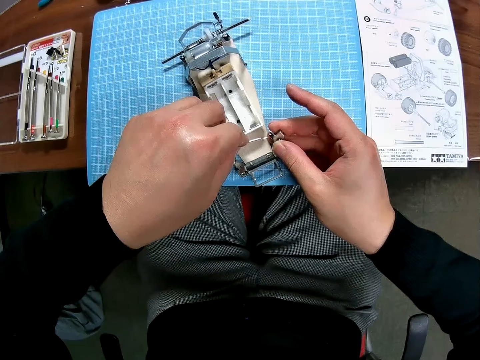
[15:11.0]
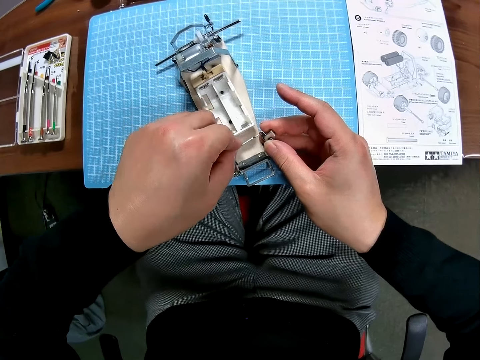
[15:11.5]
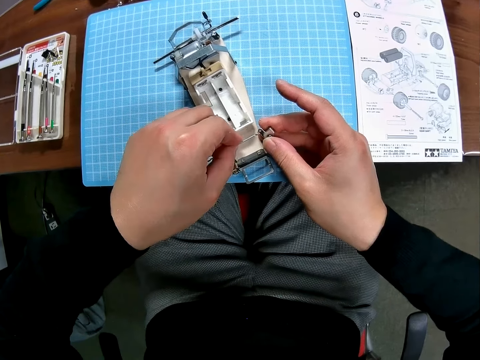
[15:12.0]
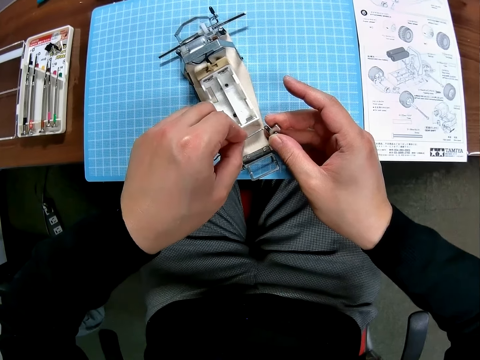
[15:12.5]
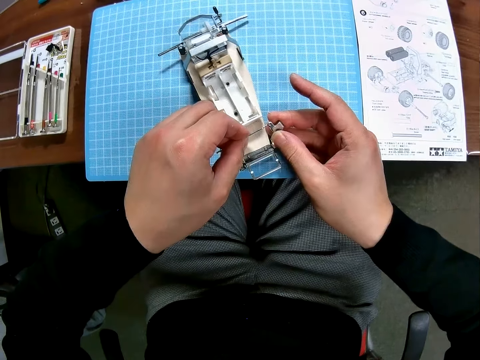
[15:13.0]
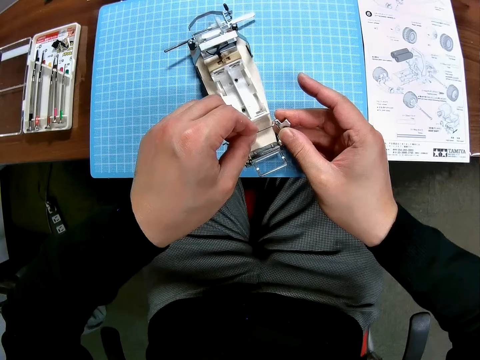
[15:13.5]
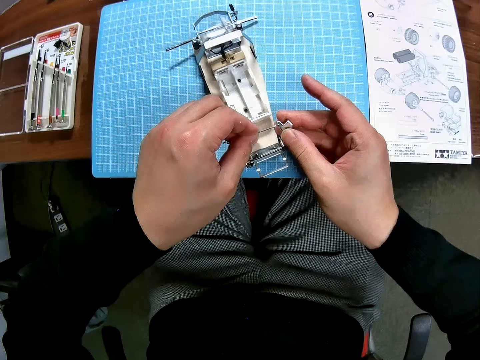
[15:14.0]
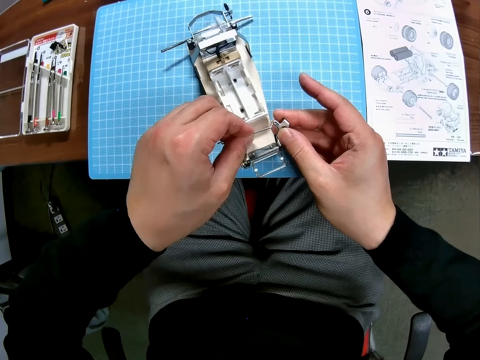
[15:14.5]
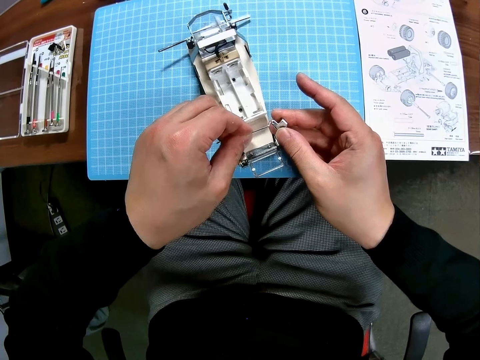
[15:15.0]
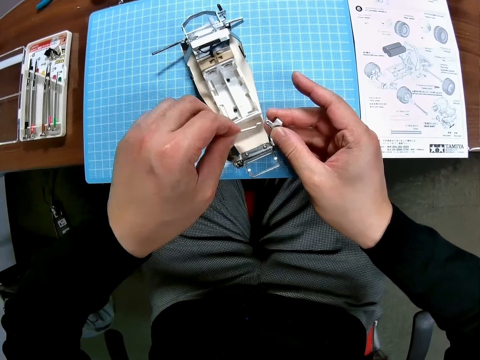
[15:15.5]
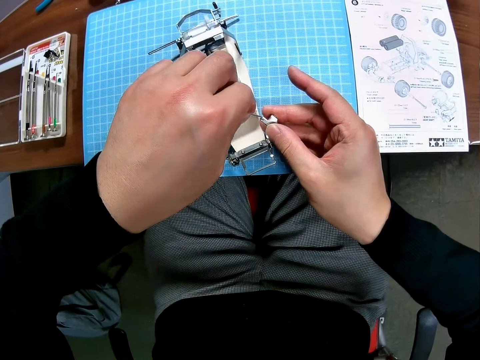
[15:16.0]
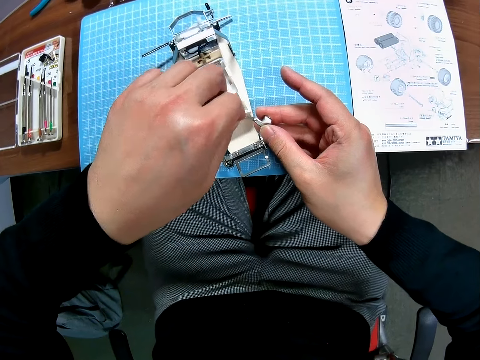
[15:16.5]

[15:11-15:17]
The camera wearer fixes a pin on the car model.

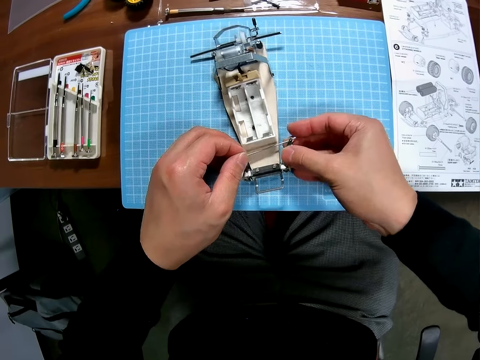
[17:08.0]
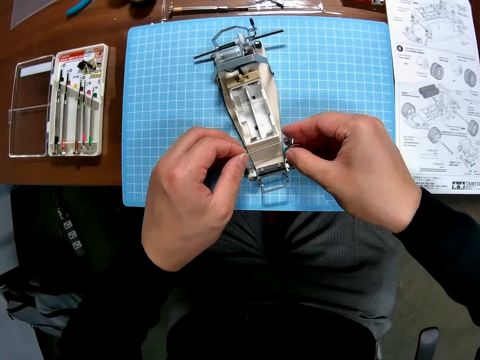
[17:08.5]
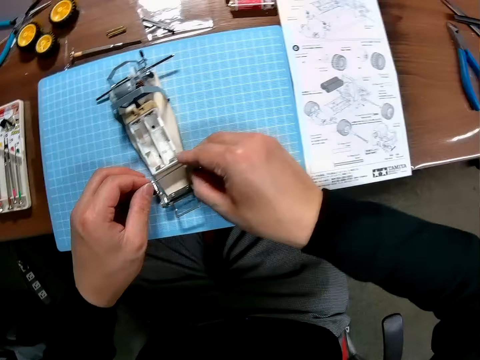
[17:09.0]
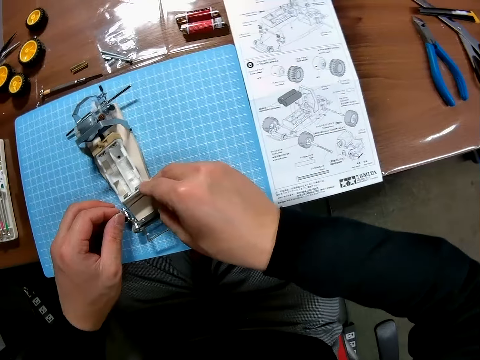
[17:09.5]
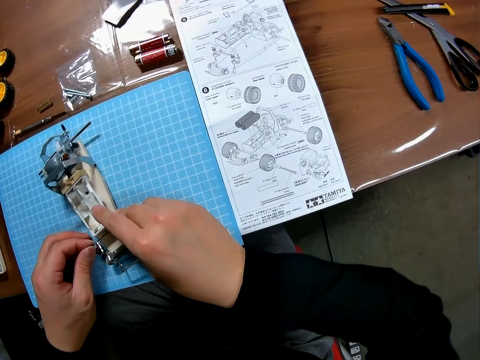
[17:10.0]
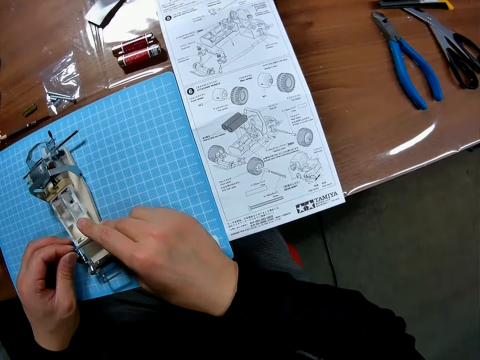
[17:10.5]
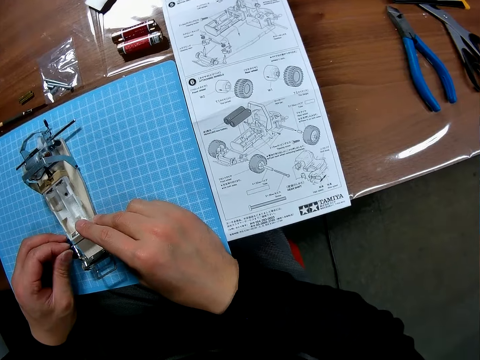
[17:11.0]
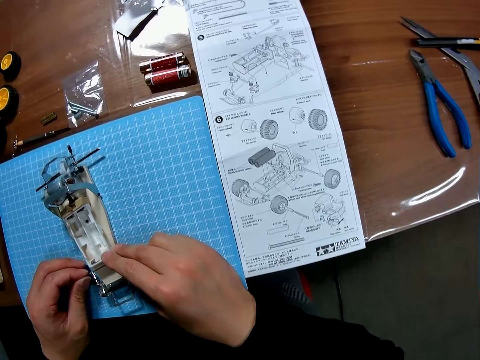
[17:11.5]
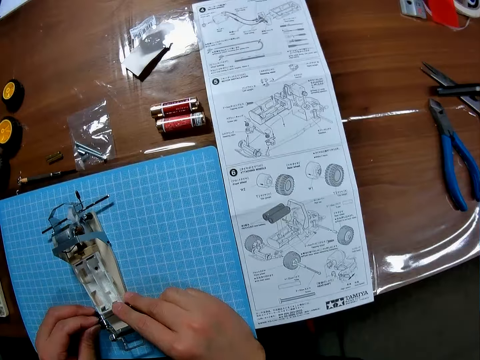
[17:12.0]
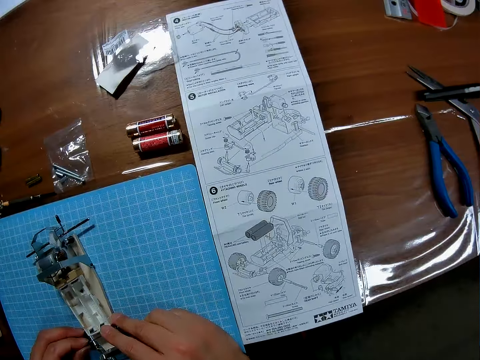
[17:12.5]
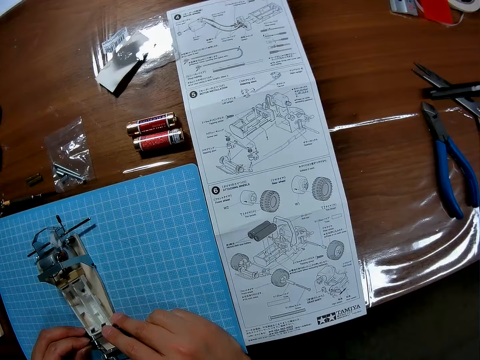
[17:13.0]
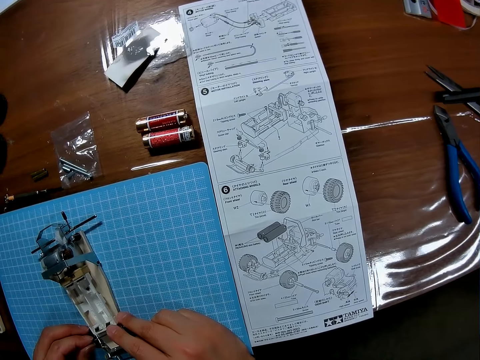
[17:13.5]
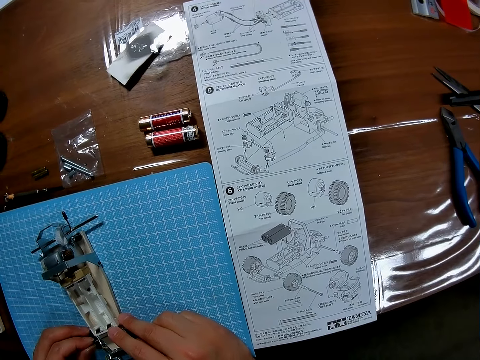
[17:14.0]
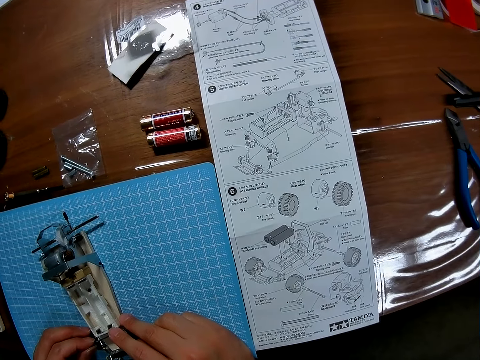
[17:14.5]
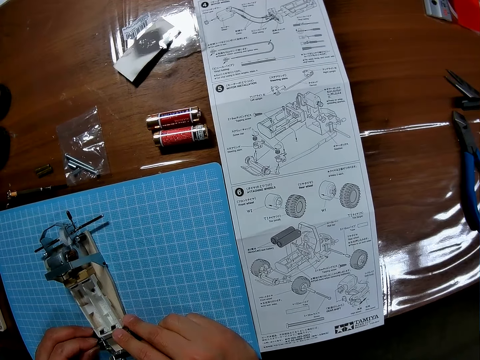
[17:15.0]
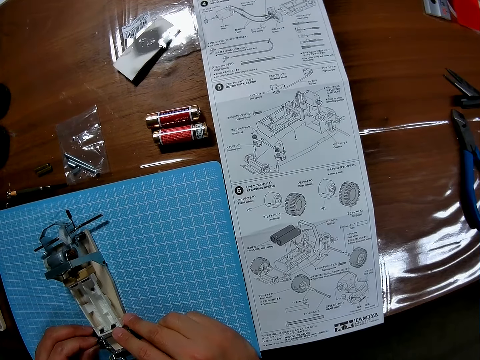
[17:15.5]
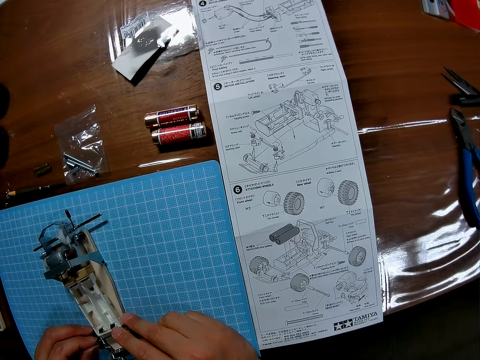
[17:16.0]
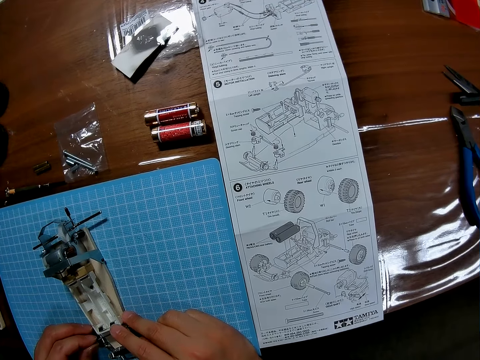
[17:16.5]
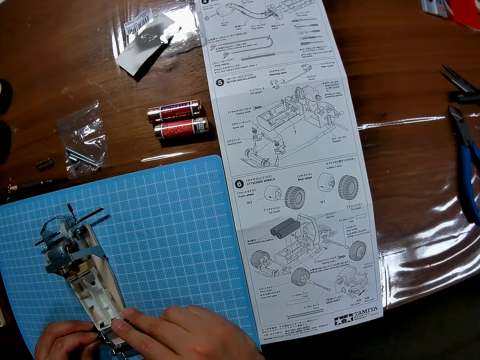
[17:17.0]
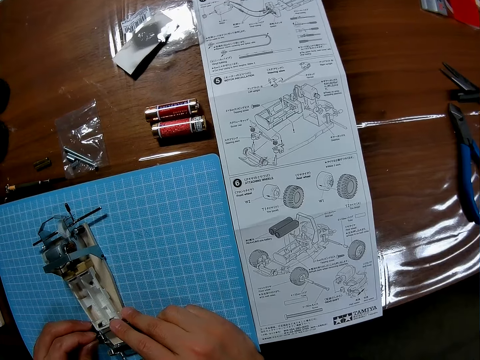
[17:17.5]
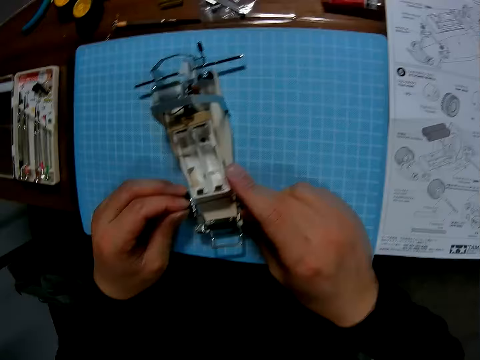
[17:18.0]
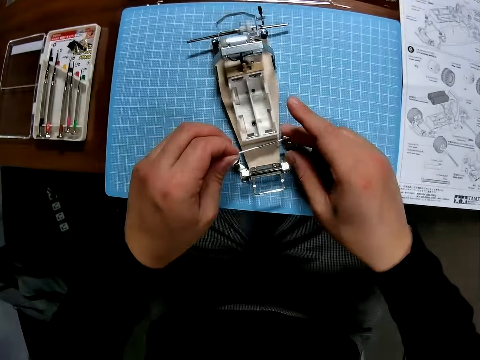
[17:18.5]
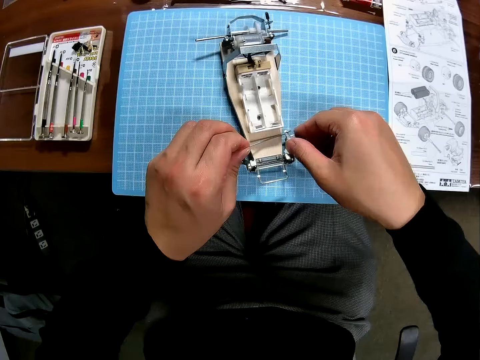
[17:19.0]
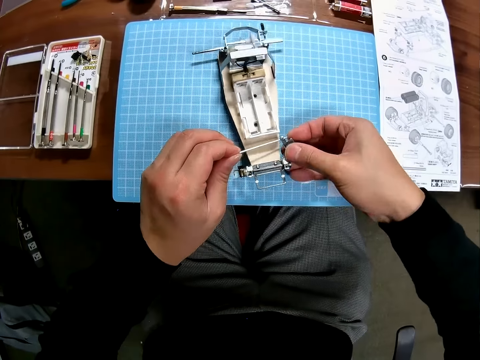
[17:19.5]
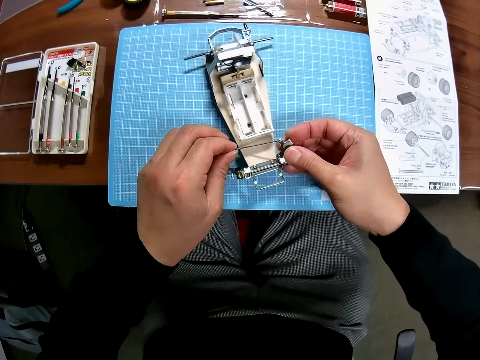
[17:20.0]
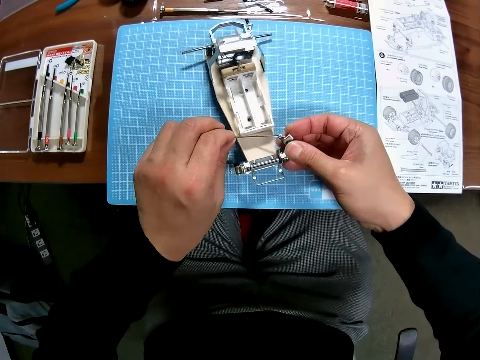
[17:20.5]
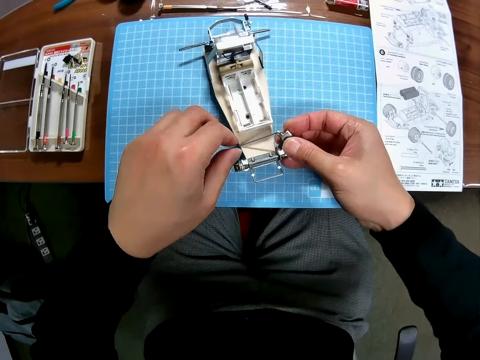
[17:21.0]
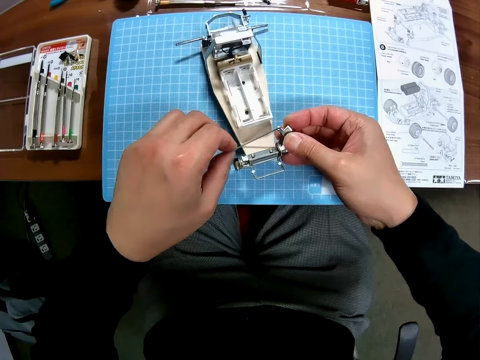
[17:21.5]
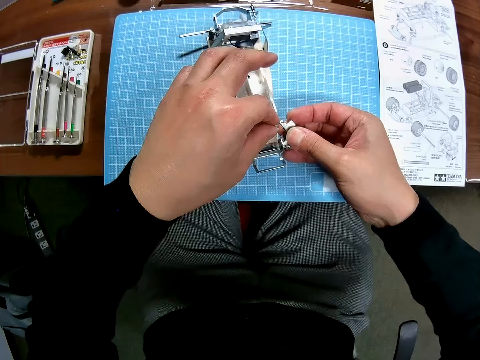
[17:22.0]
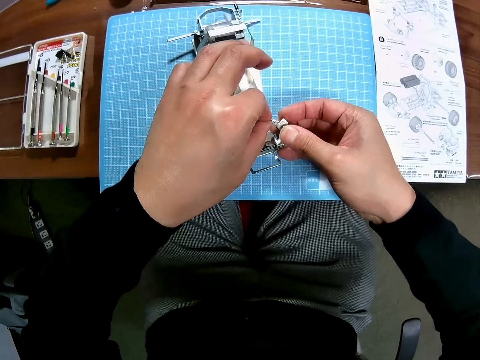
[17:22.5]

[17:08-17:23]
The camera wearer looks at the manual paper. They check the instruction paper. They fix a pin on the car model.

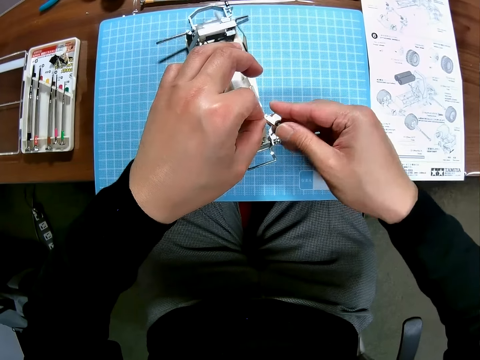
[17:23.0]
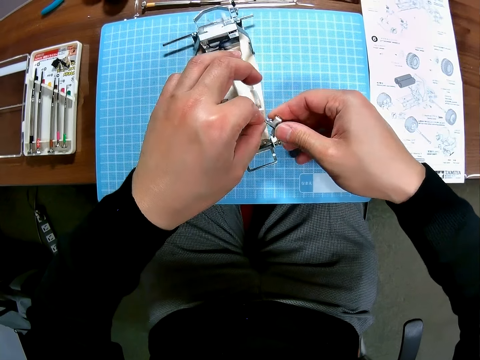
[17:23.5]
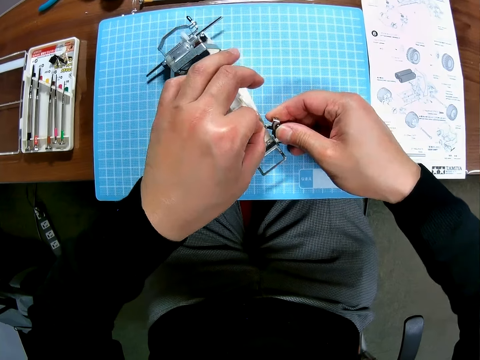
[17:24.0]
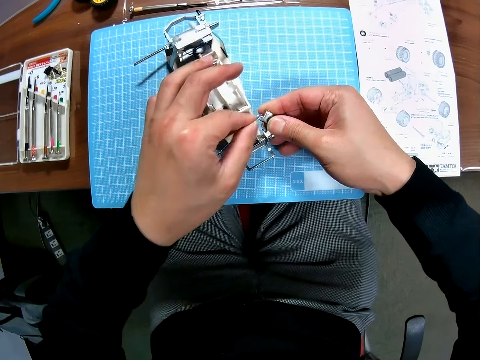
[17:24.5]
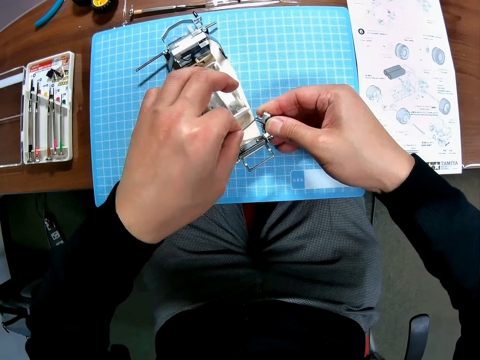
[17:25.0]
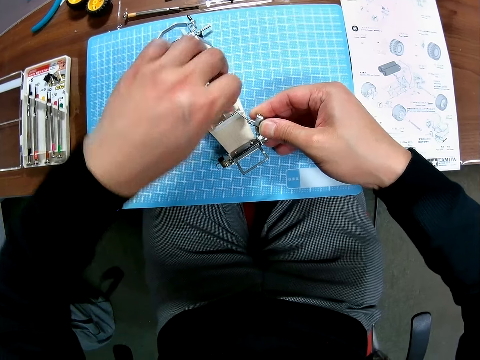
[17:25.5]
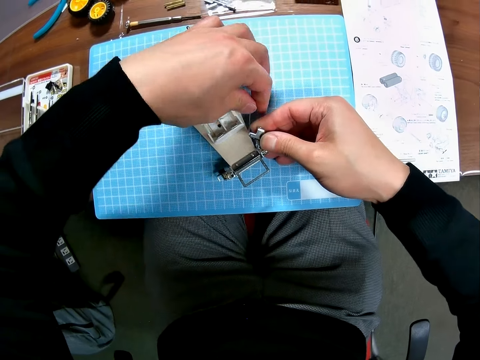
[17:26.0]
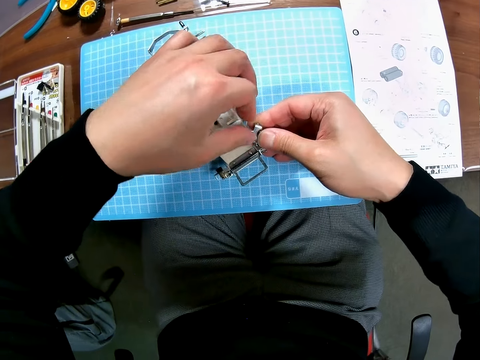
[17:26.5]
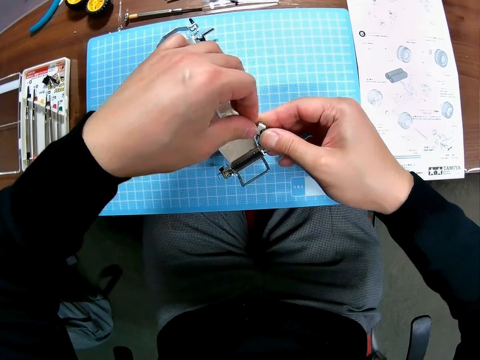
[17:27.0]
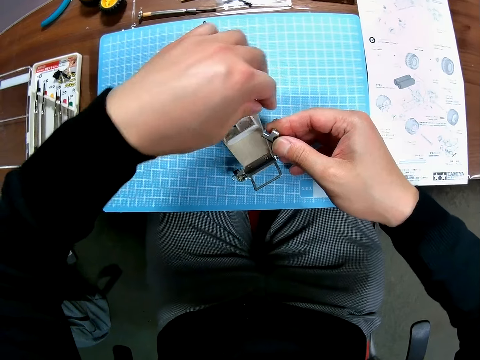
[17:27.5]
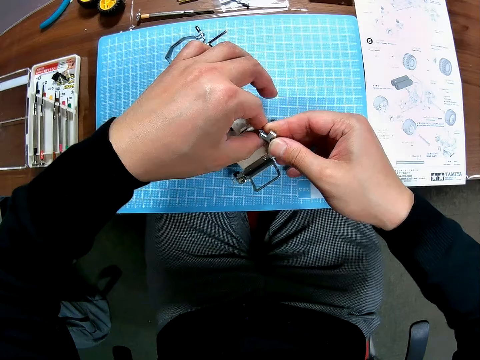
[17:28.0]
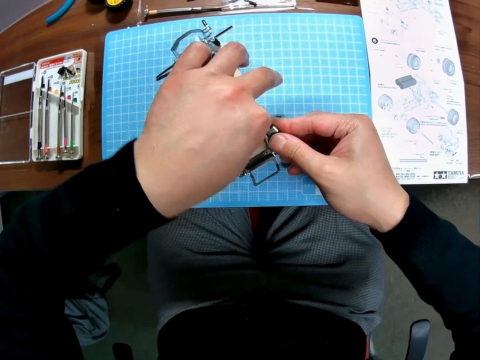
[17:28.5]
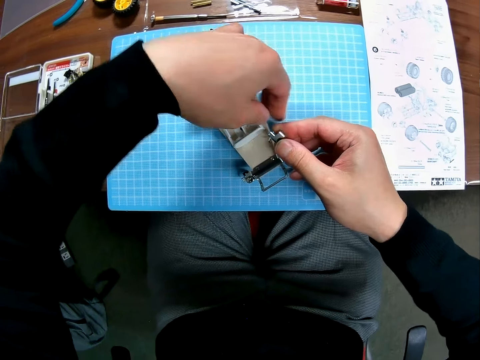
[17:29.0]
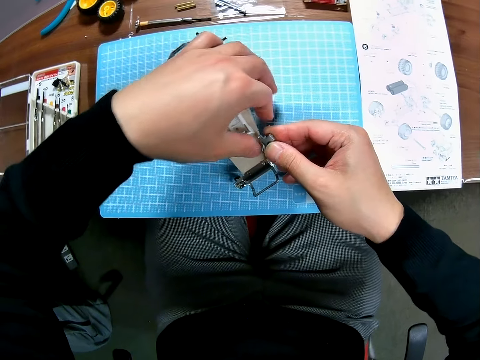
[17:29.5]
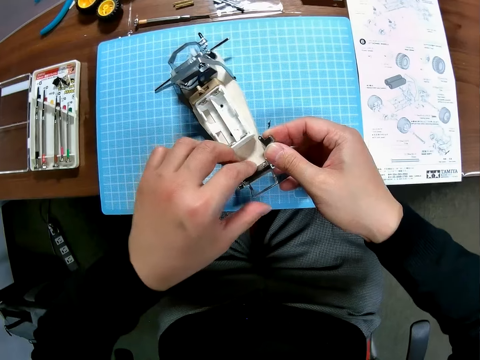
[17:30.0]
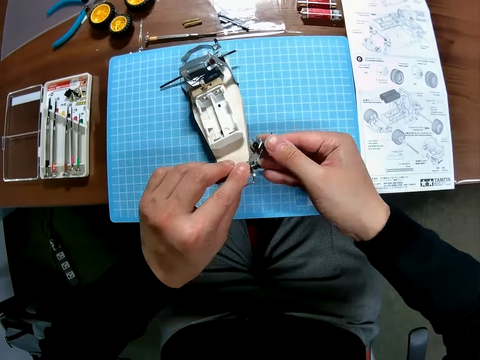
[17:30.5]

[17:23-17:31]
The camera wearer removes the pin from the car model.
